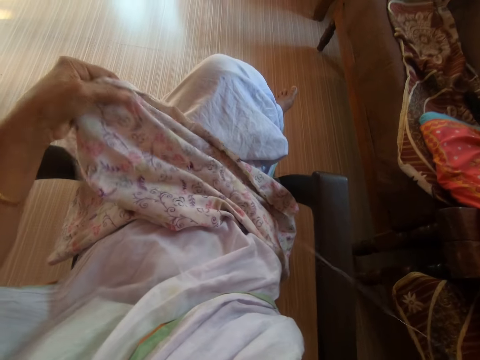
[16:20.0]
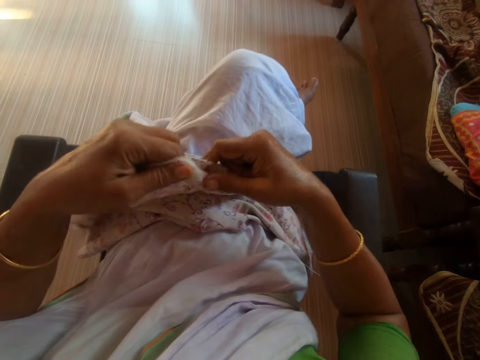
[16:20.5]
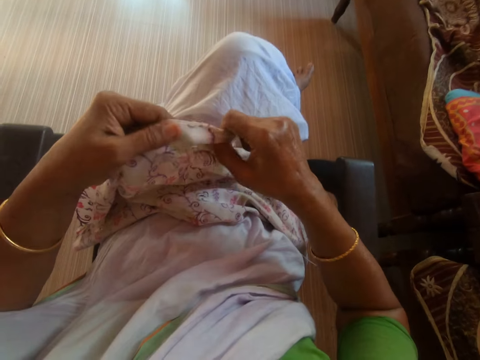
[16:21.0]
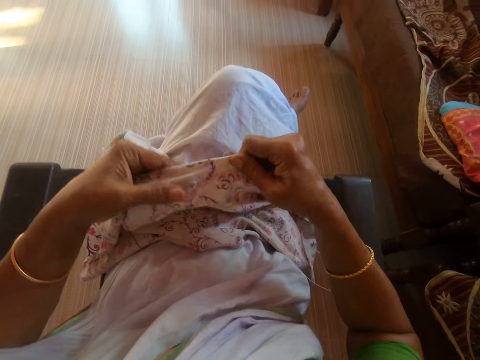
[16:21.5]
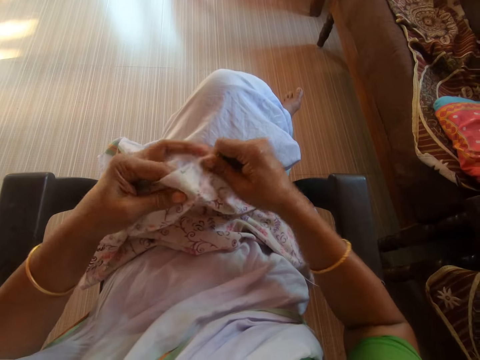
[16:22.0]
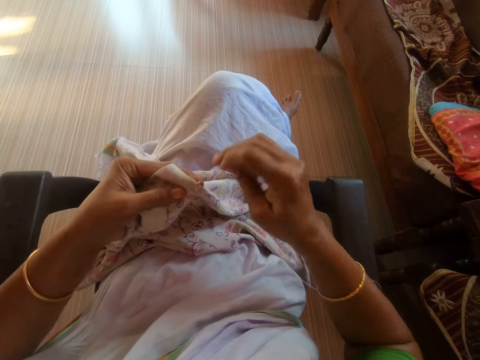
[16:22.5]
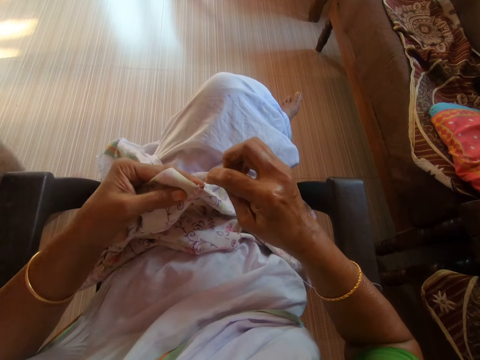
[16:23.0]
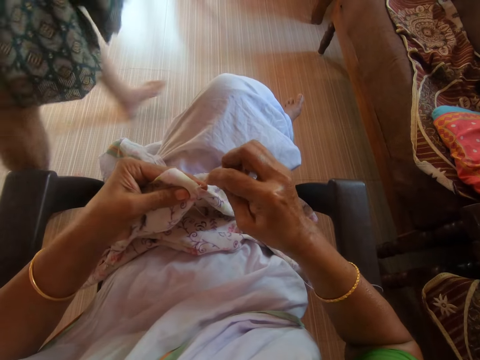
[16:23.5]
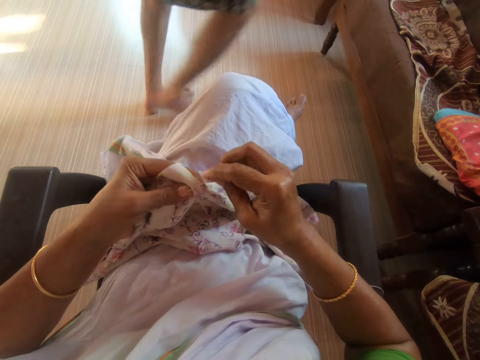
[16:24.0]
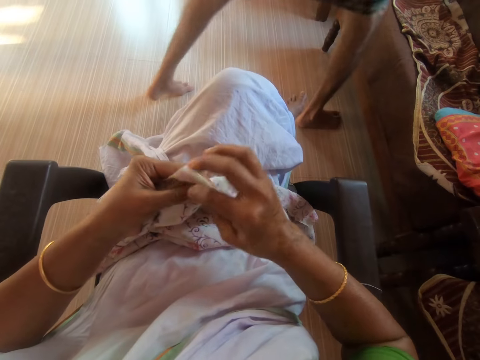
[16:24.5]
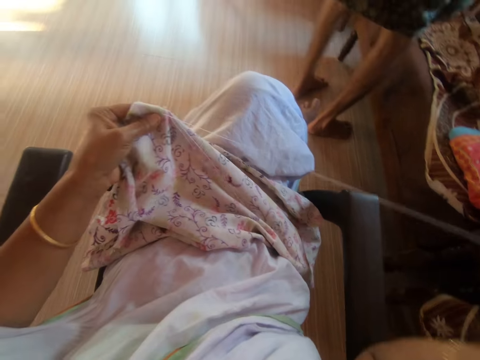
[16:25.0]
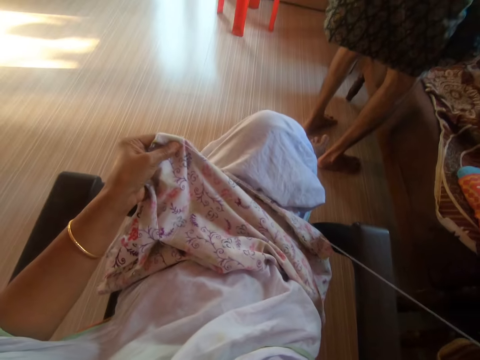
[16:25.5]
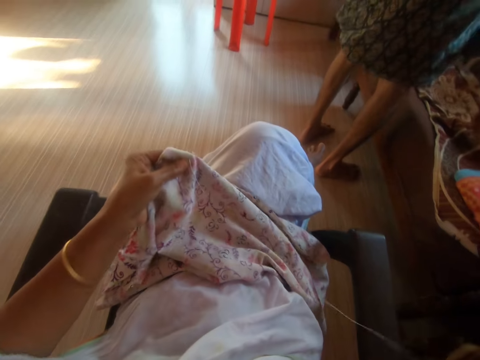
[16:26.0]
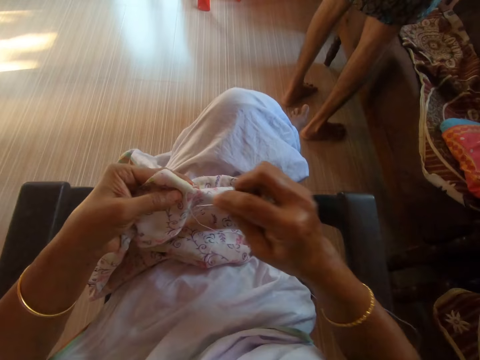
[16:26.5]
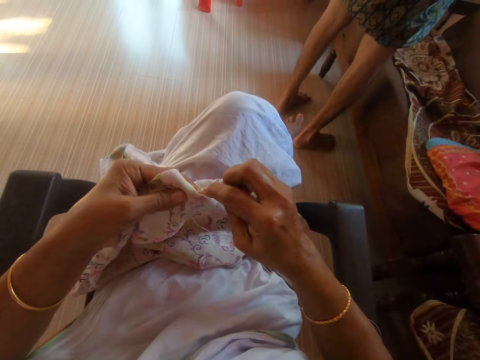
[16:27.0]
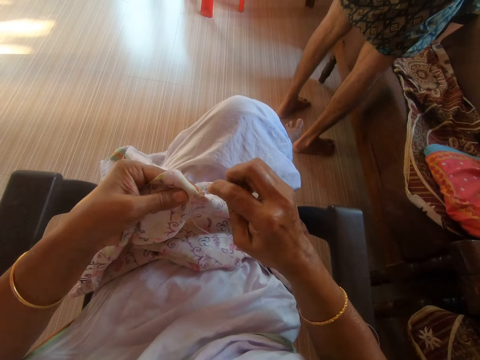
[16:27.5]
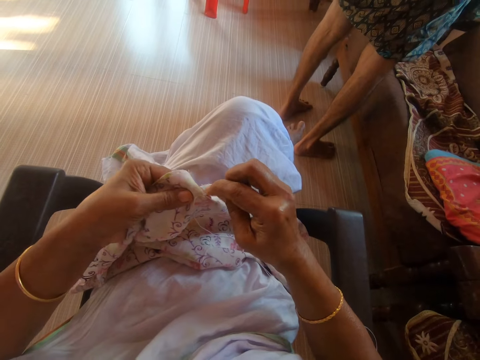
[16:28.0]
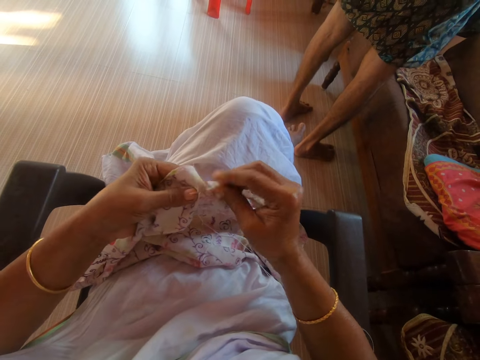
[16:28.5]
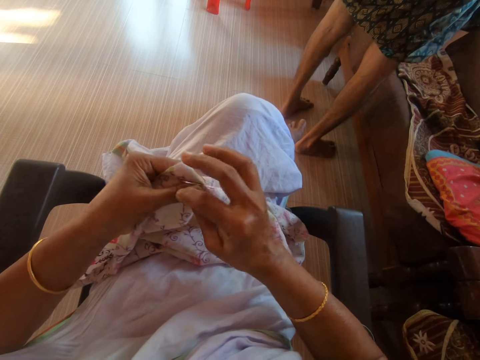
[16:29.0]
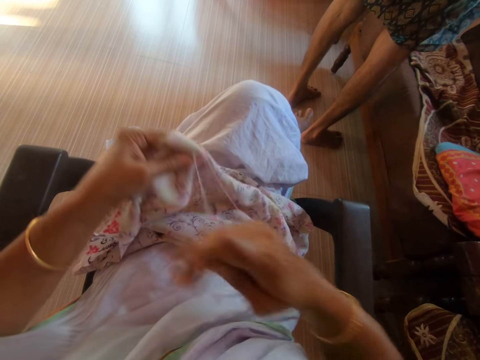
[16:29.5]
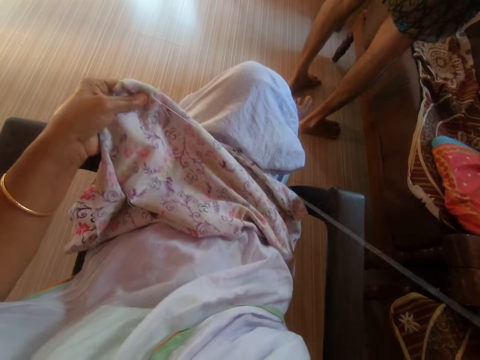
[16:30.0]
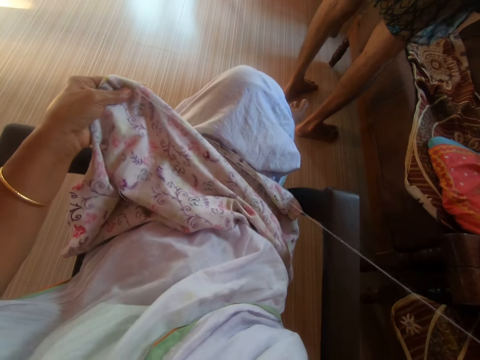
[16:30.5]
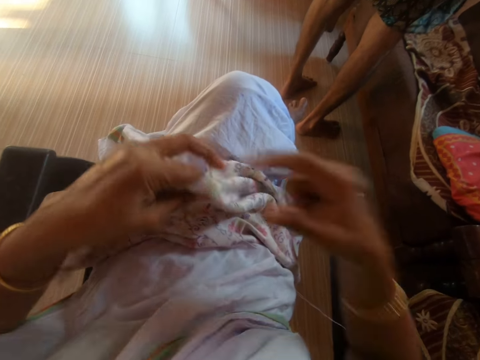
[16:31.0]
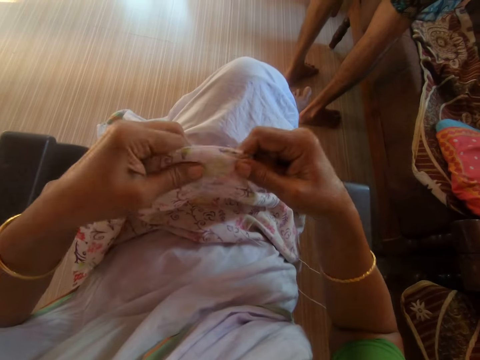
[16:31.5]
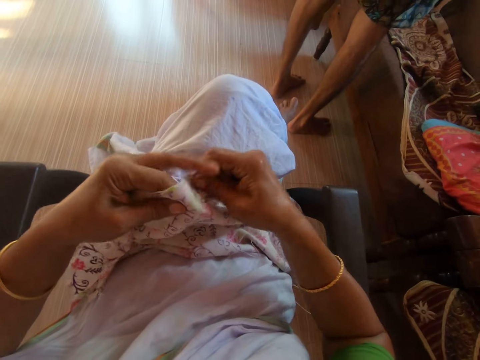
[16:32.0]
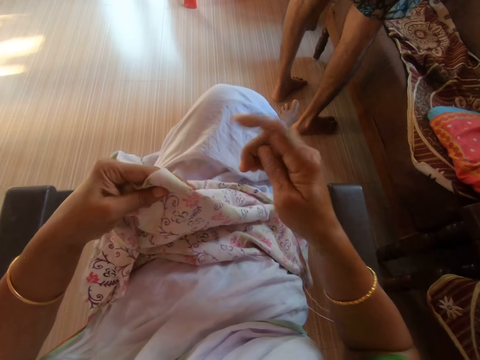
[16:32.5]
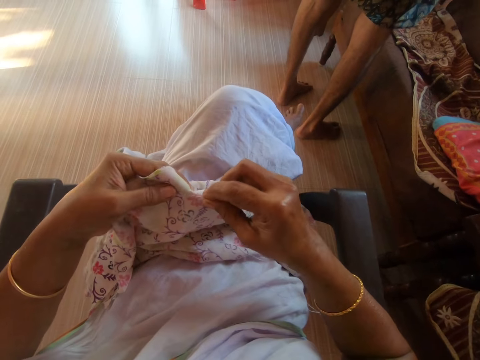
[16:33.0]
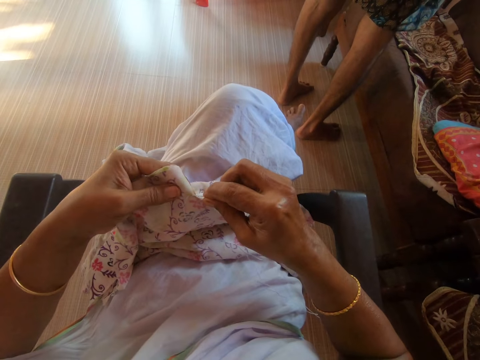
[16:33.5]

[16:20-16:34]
The camera wearer straightens the piece of cloth with her hands. The man walks towards the chair. The camera wearer sews the piece of cloth with the thread and needle in her right hand. She straightens the piece of cloth with her hands.

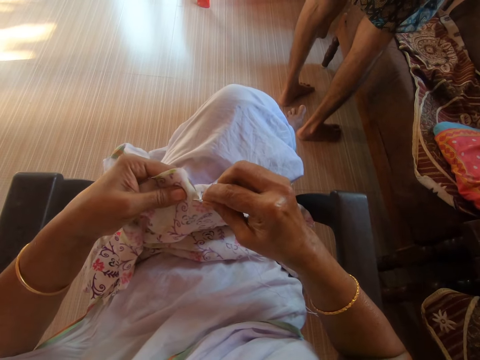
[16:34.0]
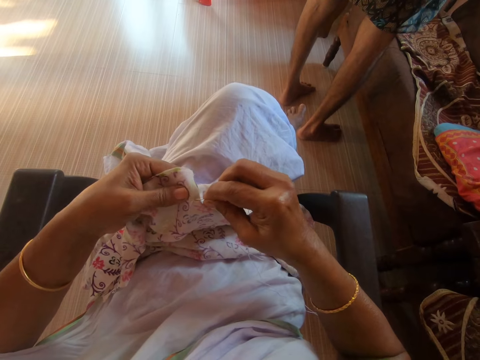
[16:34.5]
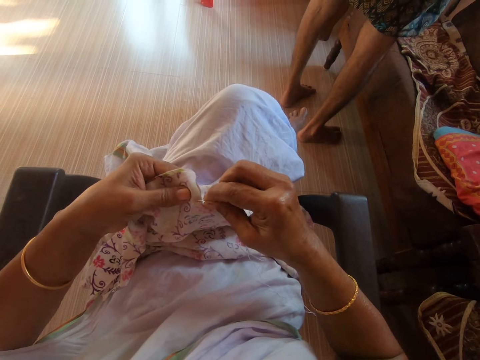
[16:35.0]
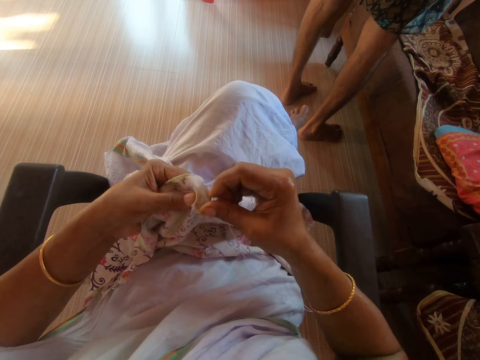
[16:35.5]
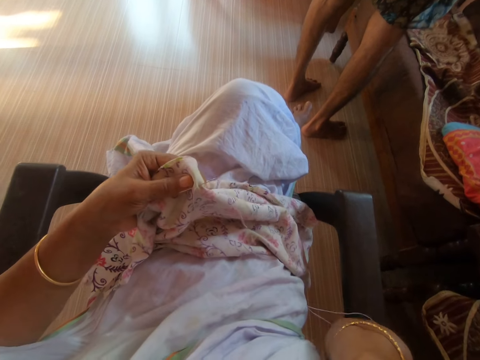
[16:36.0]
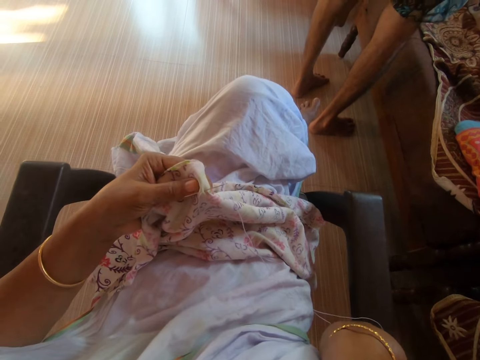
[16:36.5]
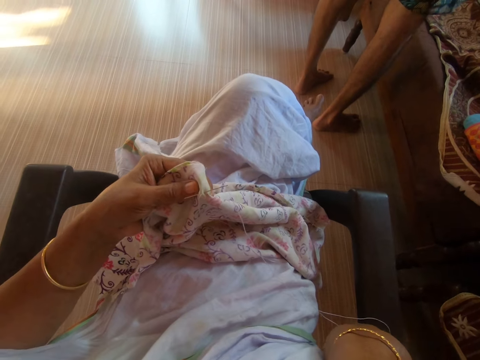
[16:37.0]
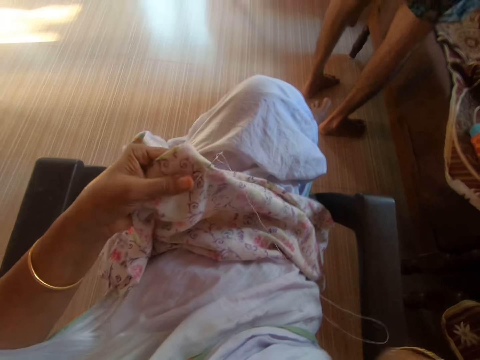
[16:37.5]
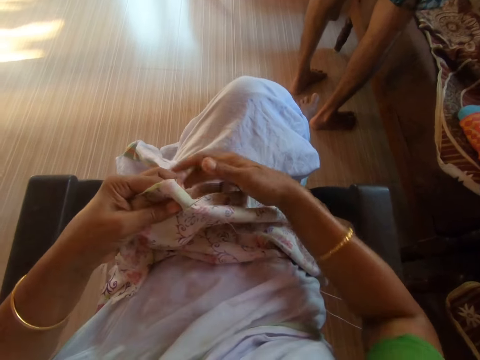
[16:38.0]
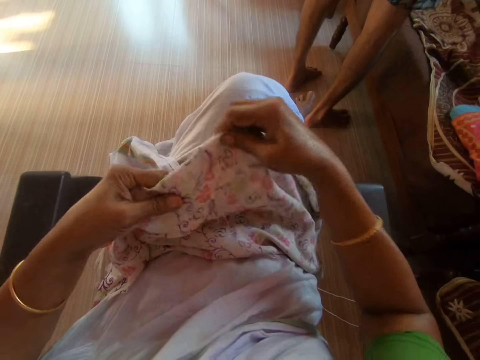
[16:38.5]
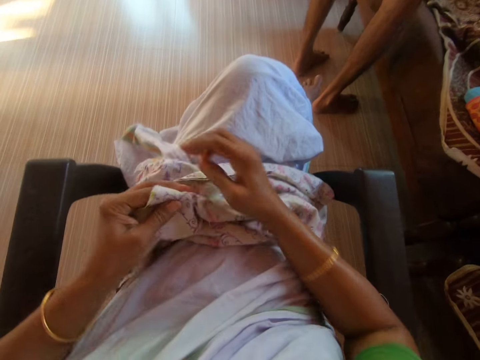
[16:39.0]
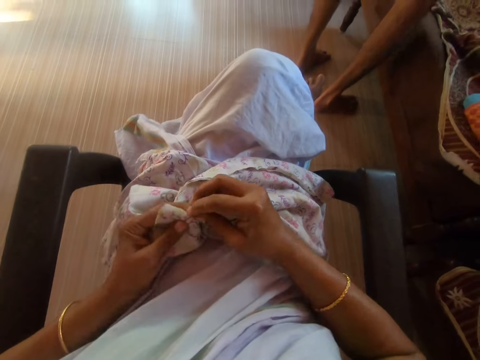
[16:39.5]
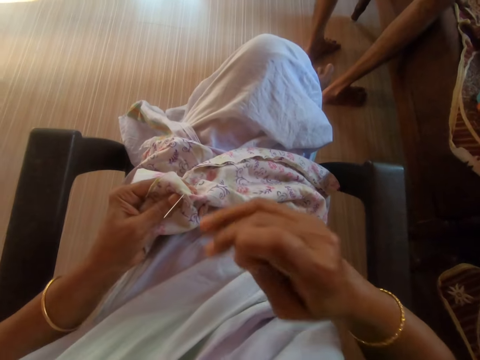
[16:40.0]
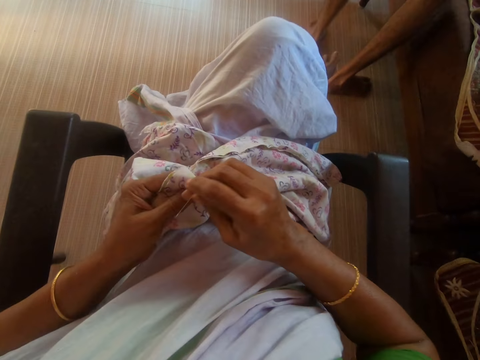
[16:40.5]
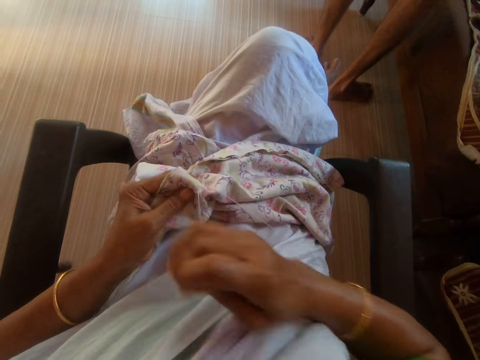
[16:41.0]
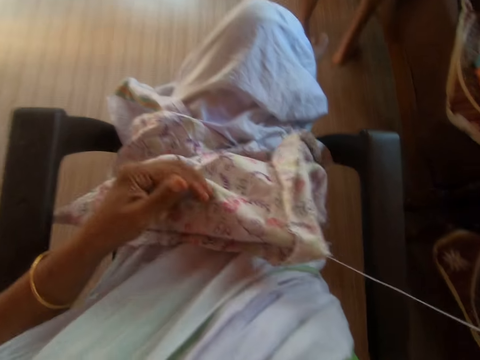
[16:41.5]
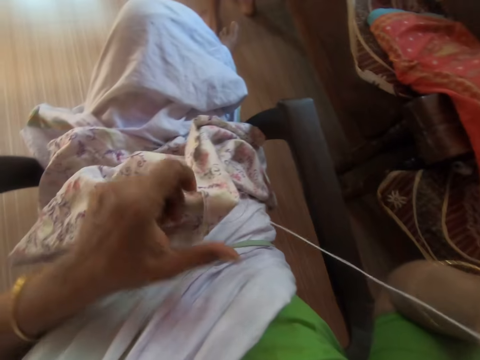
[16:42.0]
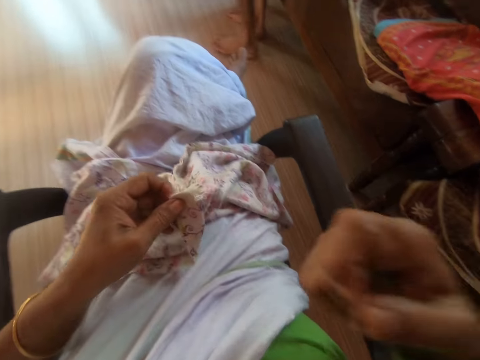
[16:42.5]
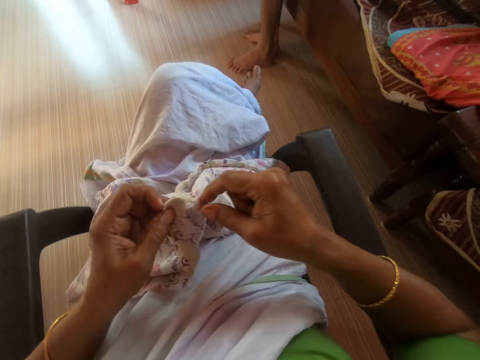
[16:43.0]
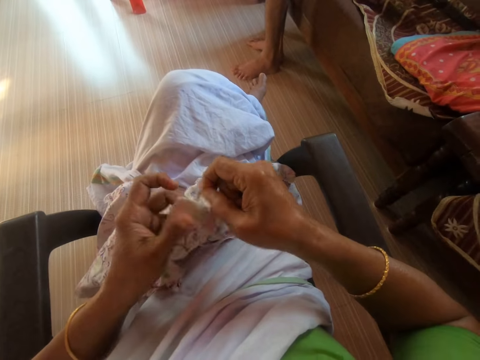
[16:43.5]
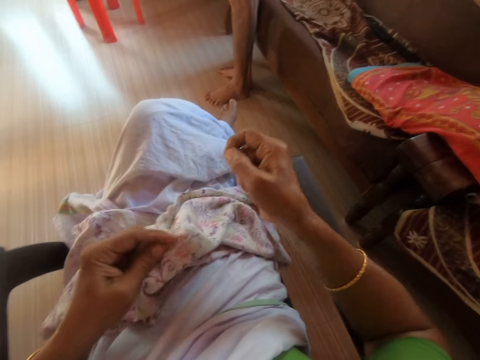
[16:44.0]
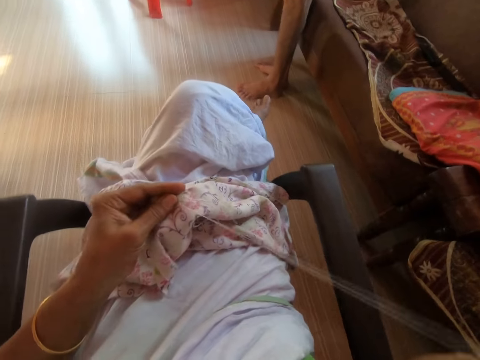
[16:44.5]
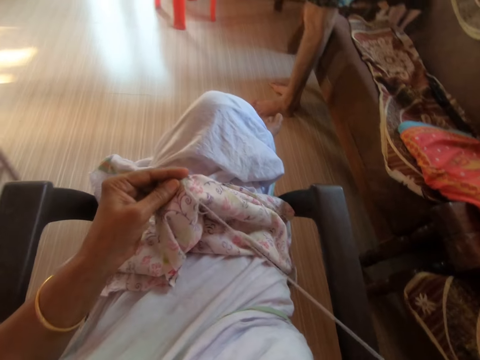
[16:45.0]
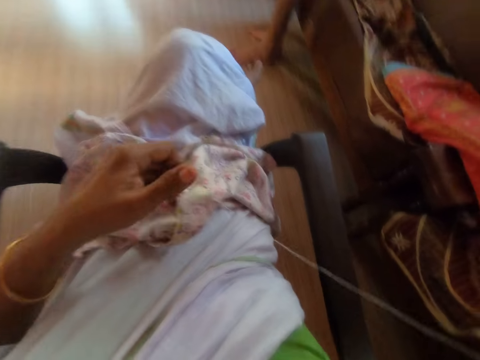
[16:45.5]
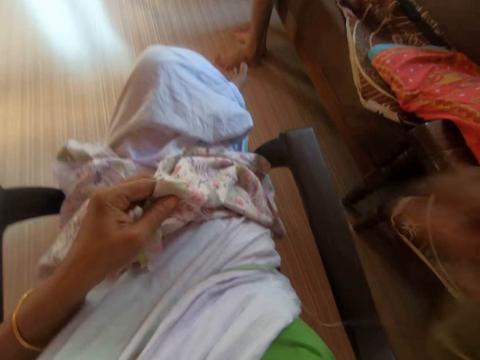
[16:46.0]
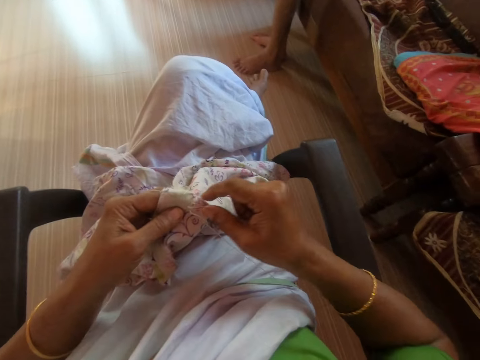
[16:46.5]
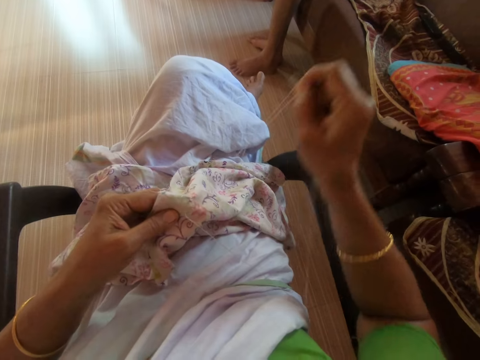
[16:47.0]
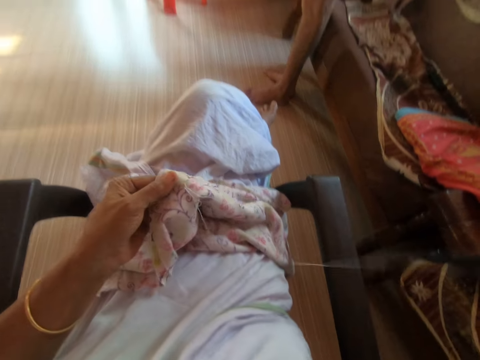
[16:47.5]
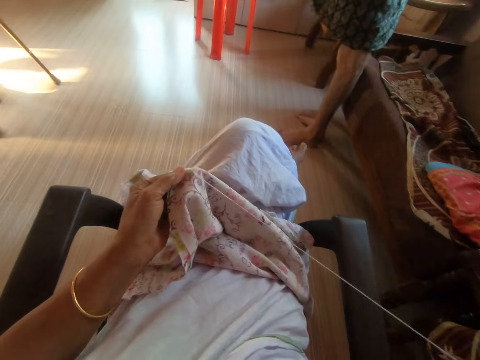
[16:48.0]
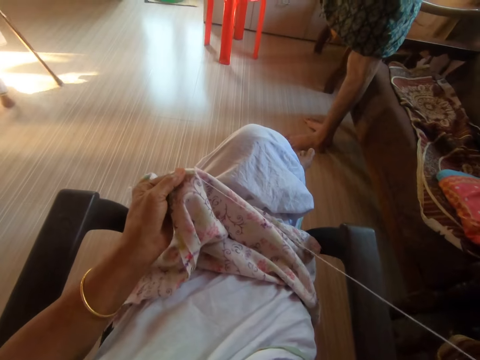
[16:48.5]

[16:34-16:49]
The camera wearer inserts the needle into the piece of cloth with her right hand. She touches her face with her right hand. She straightens the piece of cloth with her hands. She sews the piece of cloth with the thread and needle in her right hand. She holds the piece of cloth with her left hand. She pulls the thread and the needle with her right hand. She picks the piece of cloth on her laps with her left hand. She pulls the thread in the piece of cloth with her left hand.
